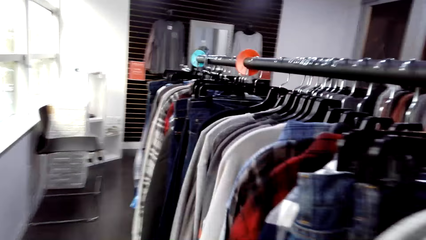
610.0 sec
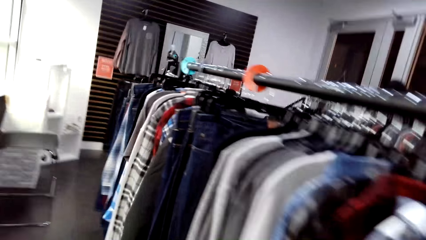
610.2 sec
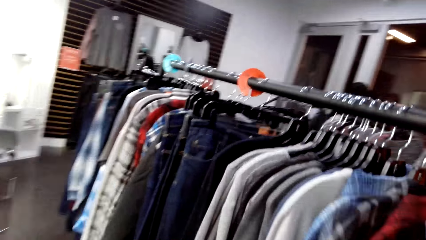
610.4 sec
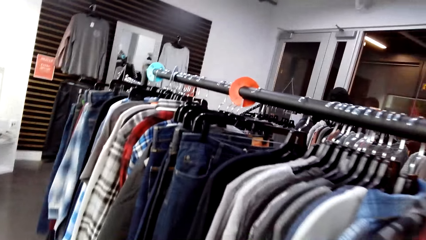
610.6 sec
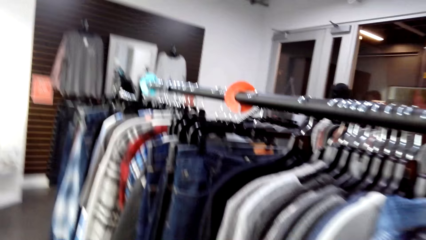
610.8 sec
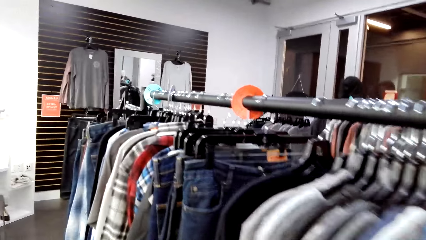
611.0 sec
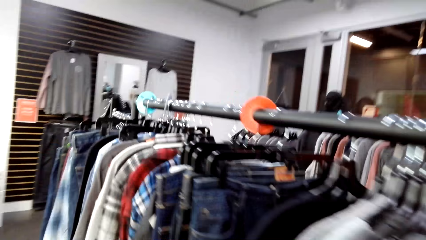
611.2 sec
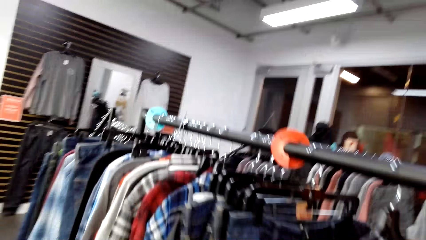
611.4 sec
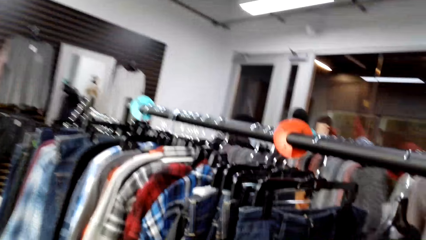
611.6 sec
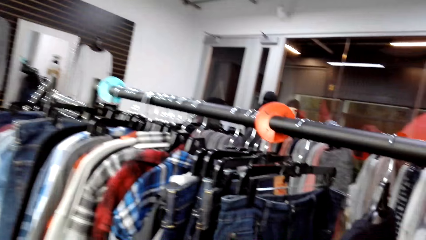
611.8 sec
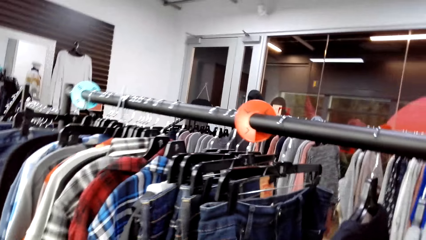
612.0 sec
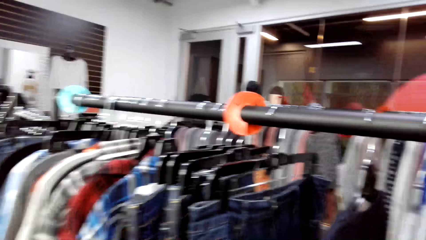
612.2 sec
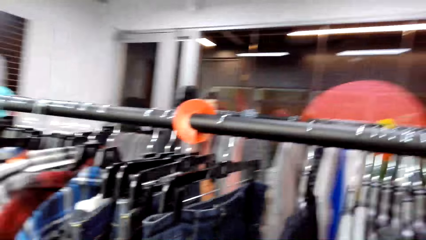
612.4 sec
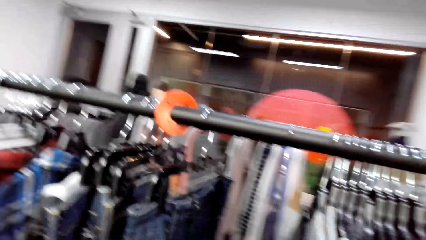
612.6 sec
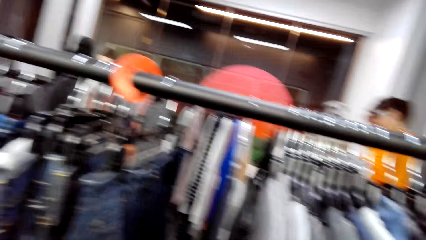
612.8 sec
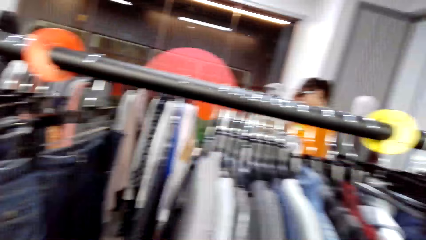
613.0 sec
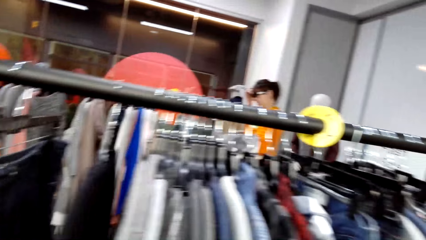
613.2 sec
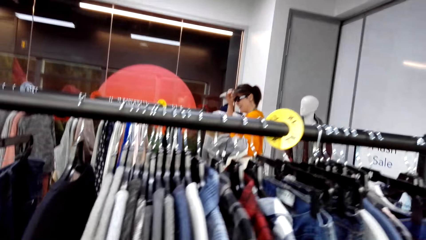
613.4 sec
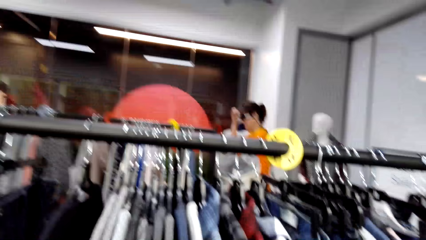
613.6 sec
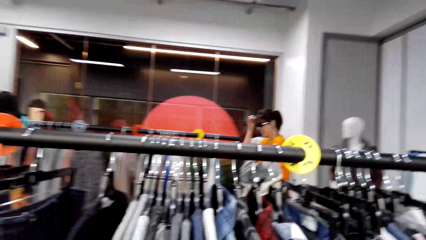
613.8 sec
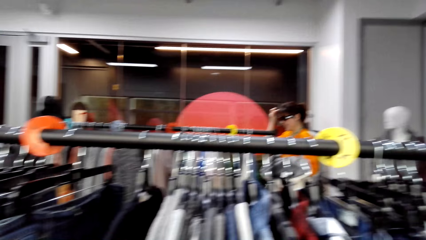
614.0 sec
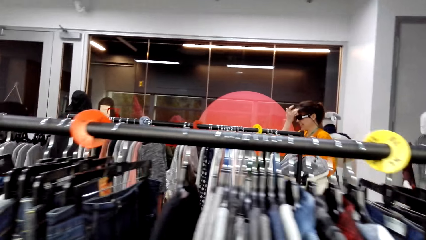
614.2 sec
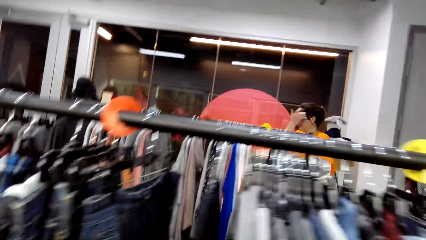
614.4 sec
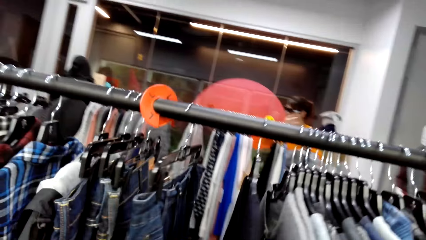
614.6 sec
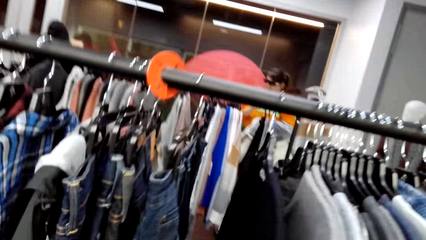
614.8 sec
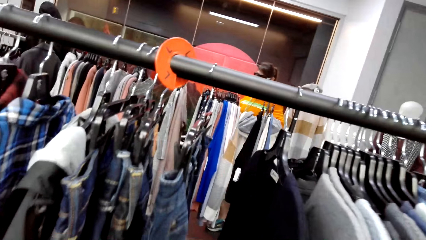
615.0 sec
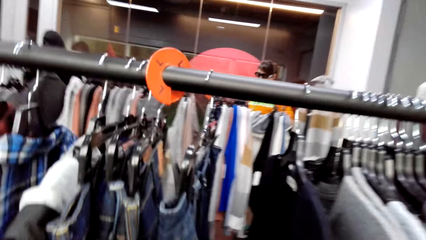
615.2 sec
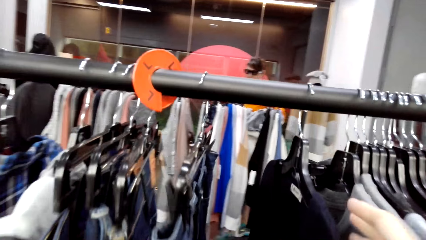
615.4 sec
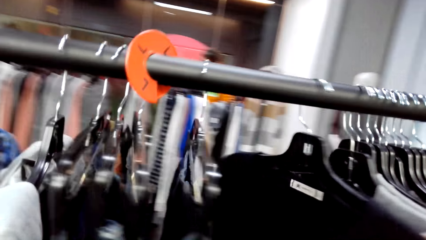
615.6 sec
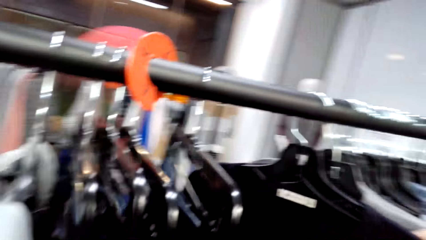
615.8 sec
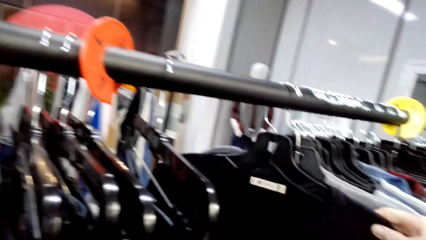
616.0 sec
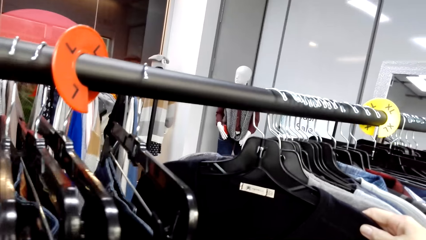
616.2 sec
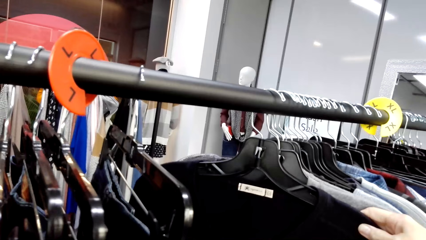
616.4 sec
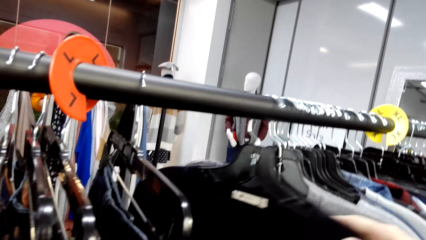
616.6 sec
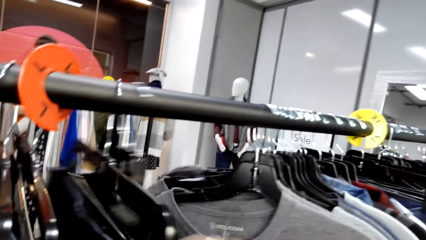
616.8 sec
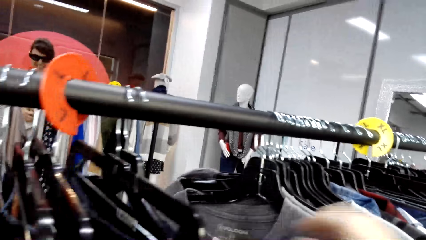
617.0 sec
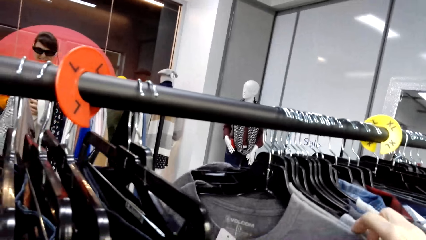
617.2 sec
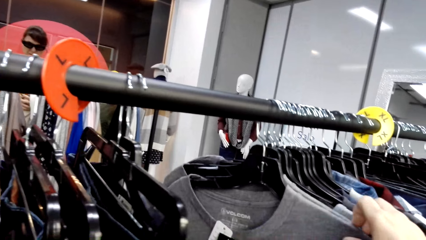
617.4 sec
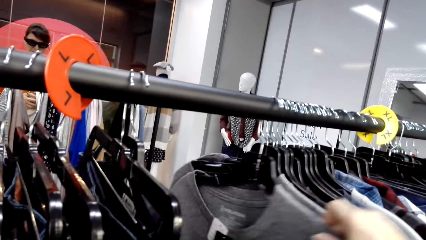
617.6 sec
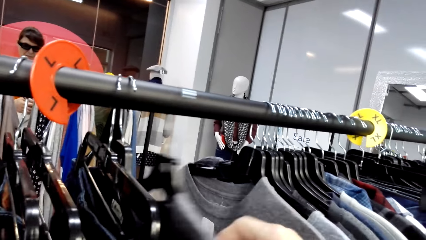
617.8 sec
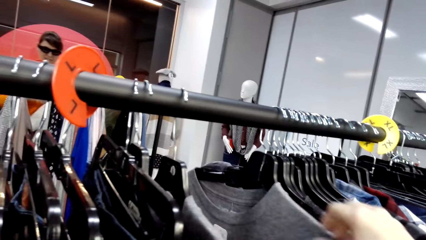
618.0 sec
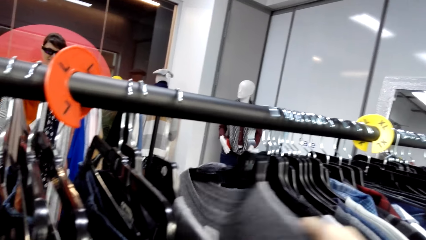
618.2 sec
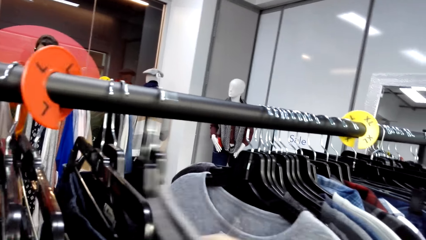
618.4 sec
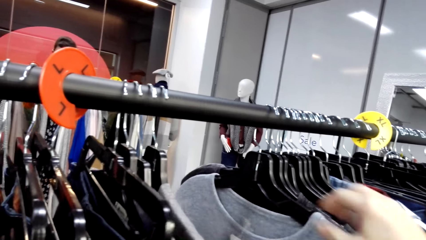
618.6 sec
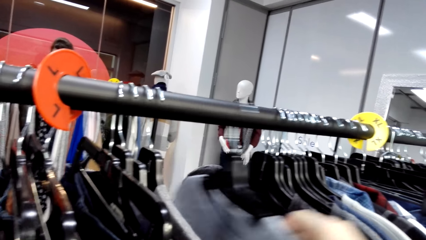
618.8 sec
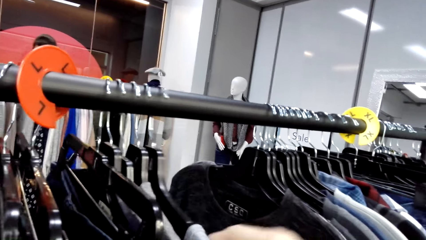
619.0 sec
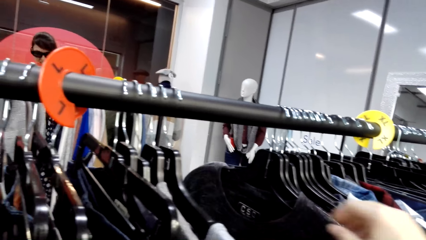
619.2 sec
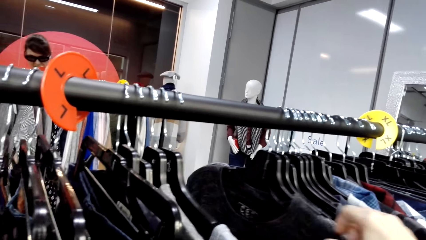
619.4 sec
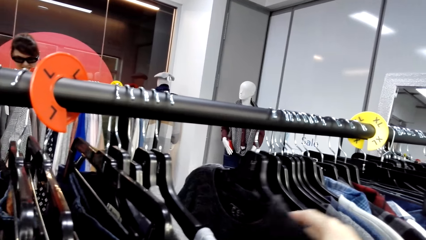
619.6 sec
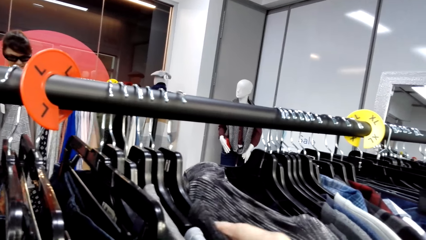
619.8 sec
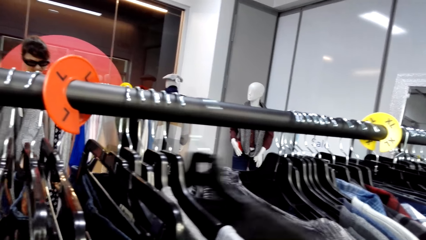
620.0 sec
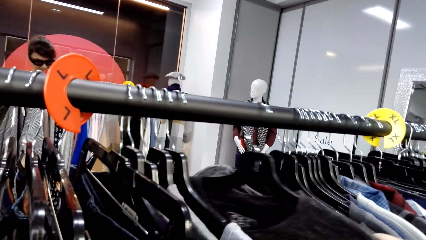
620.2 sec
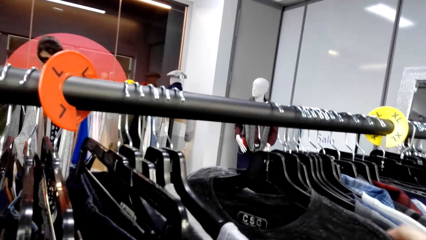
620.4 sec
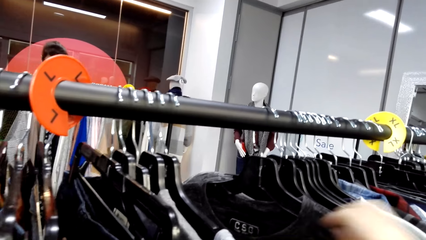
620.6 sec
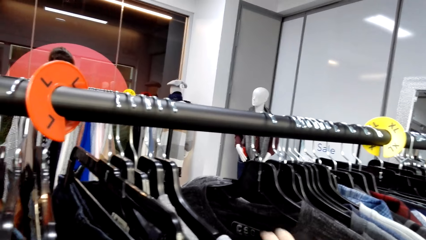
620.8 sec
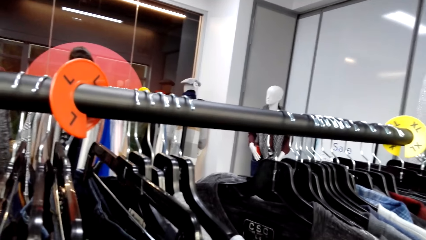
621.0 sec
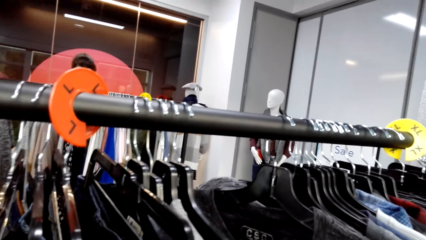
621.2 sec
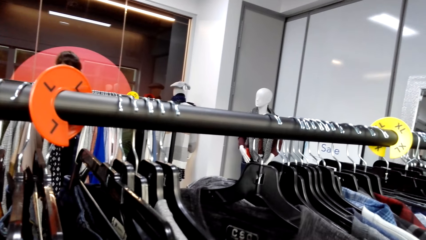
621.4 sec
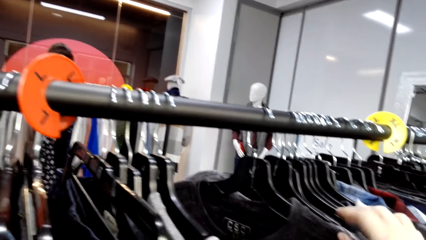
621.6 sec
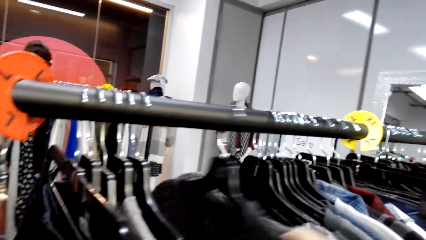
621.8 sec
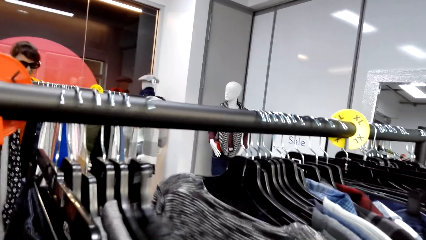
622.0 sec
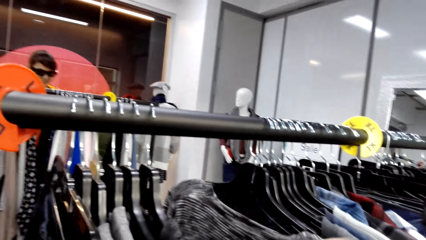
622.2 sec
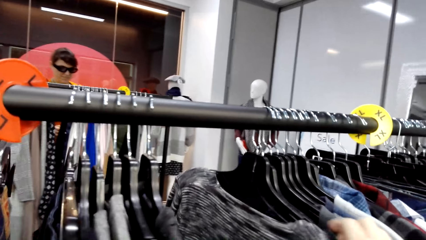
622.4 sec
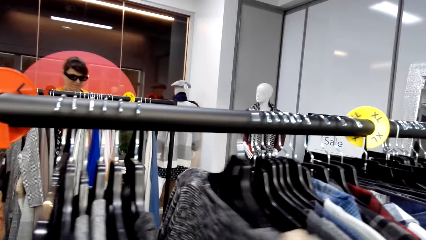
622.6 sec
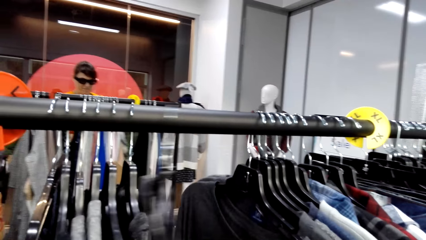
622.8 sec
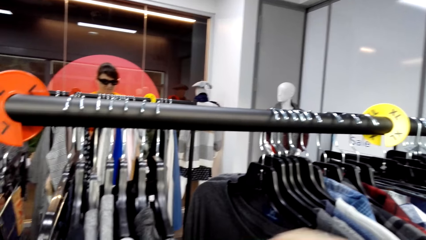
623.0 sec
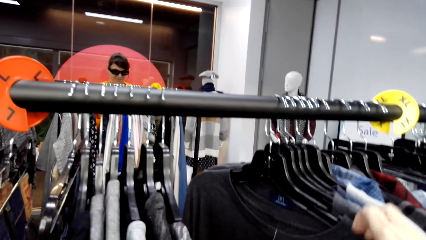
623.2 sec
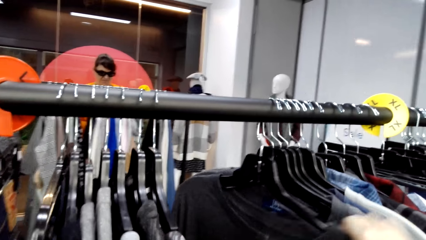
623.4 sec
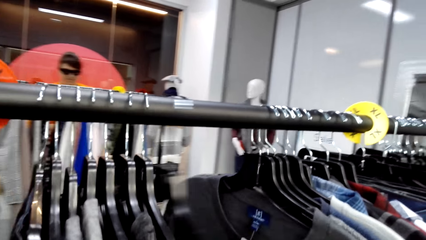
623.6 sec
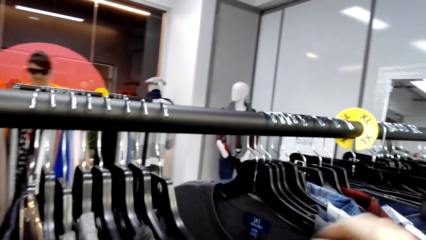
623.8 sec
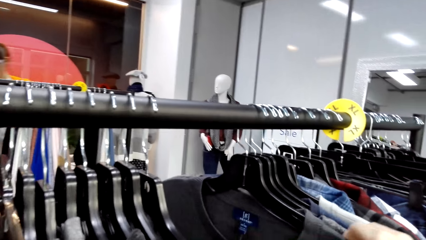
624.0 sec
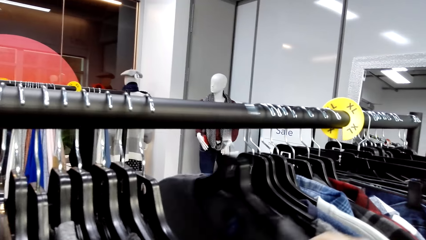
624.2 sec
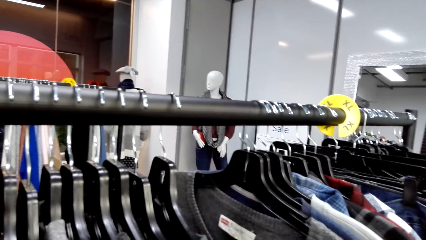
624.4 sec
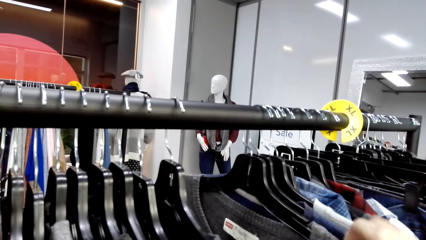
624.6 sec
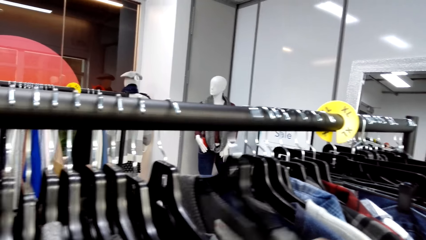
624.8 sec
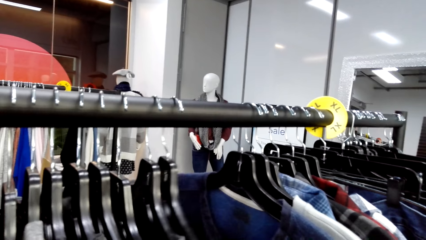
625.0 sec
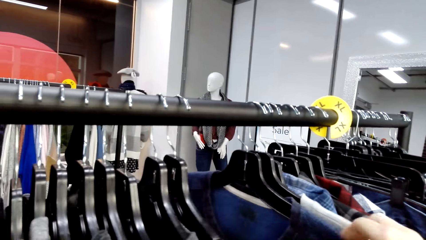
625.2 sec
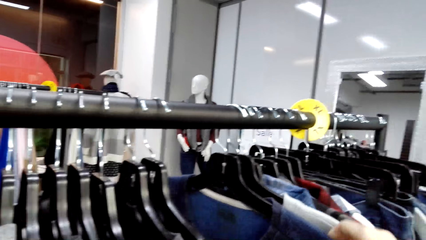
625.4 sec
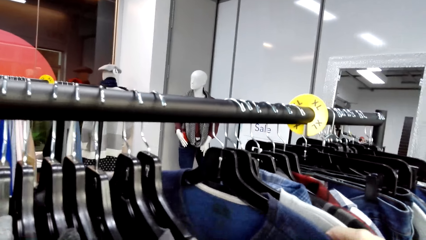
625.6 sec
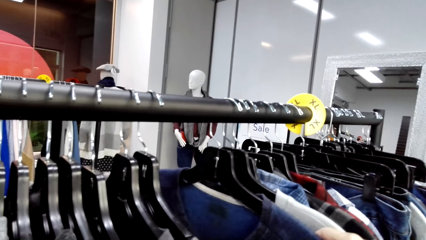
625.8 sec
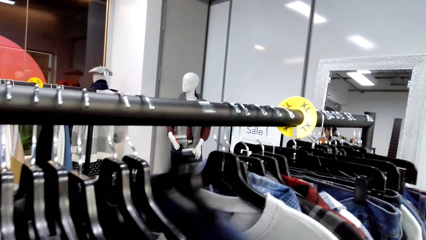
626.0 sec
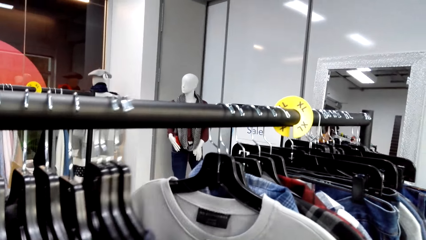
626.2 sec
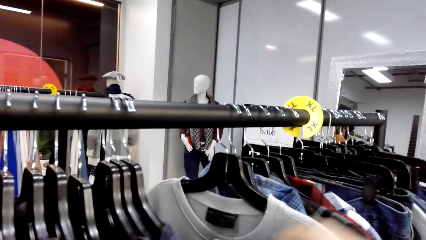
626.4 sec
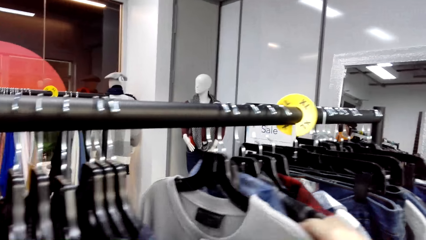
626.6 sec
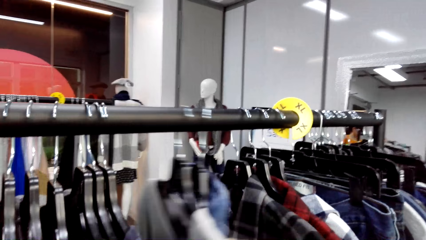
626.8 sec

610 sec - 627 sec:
The camera wearer walks in the store, looks at the hanged clothes, and speaks to a person. They look around. They look at the person. They speak to the person and look at the hanged clothes. They look at the hanged clothes again. They move the hanged clothes. They speak to the person. They move the hanged clothes.
